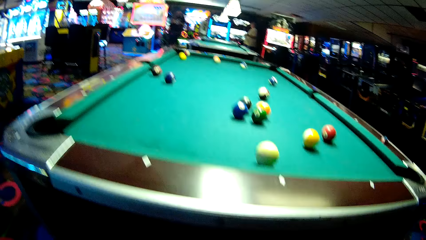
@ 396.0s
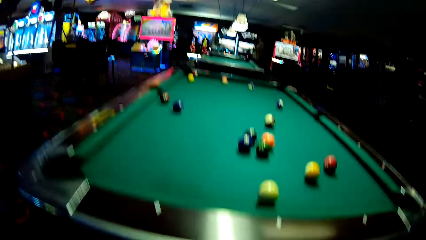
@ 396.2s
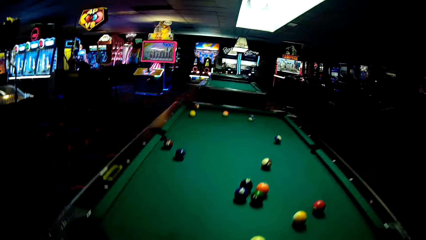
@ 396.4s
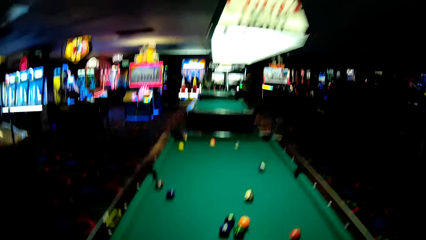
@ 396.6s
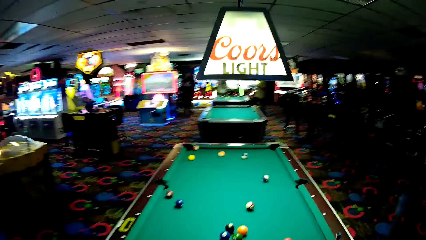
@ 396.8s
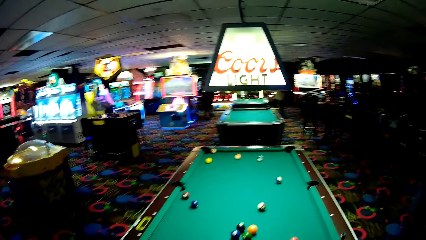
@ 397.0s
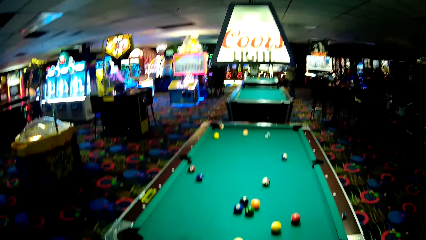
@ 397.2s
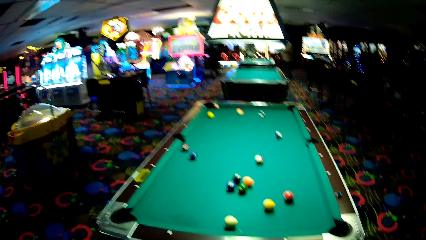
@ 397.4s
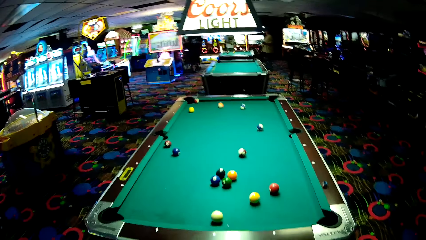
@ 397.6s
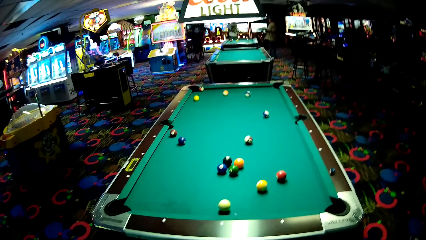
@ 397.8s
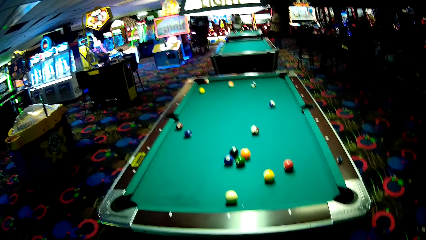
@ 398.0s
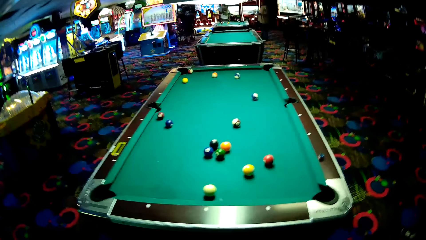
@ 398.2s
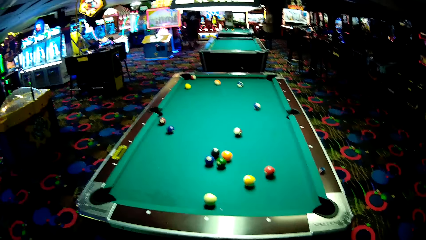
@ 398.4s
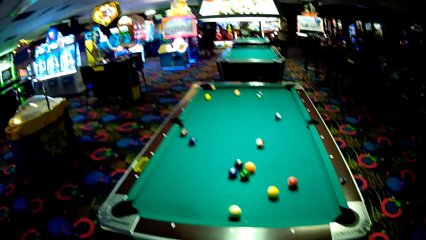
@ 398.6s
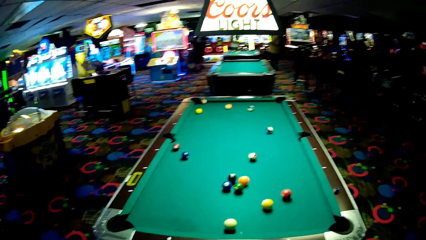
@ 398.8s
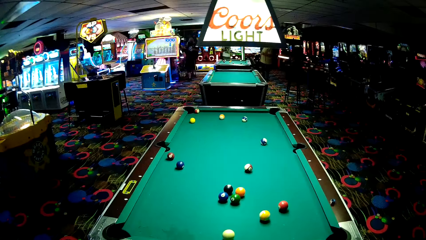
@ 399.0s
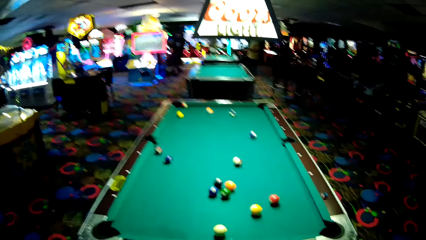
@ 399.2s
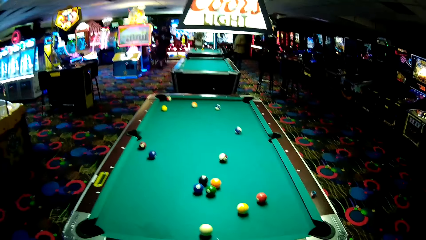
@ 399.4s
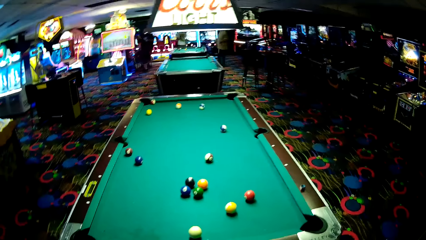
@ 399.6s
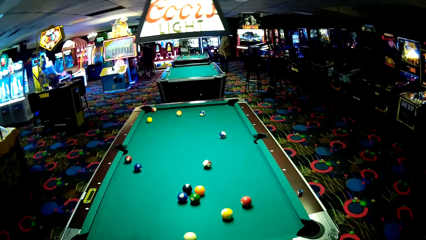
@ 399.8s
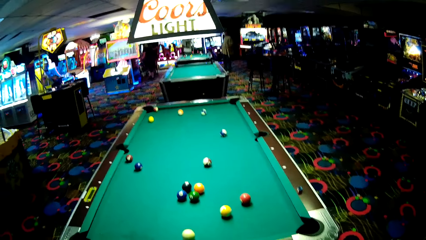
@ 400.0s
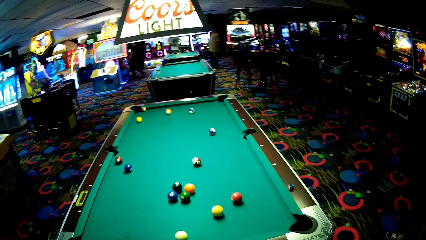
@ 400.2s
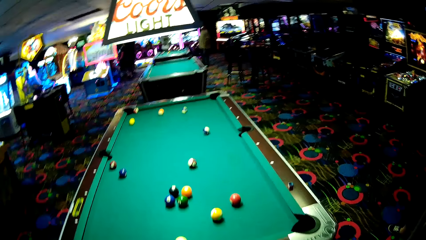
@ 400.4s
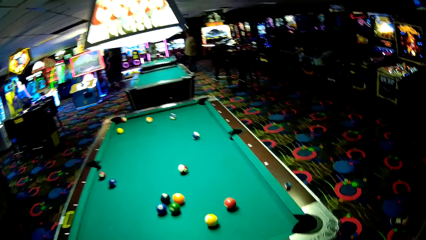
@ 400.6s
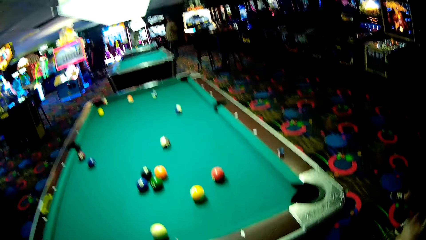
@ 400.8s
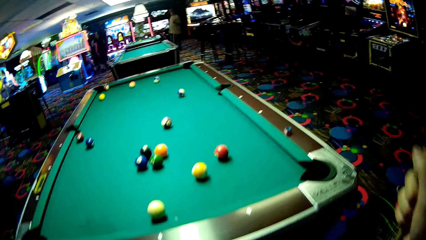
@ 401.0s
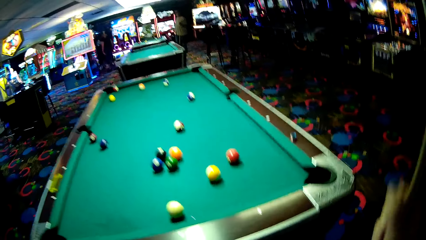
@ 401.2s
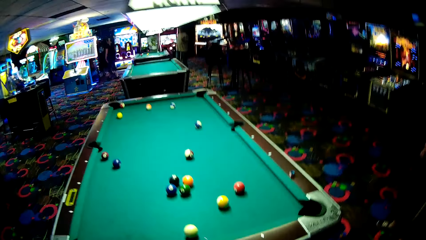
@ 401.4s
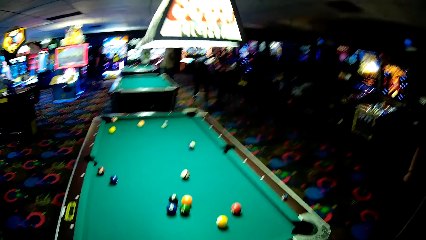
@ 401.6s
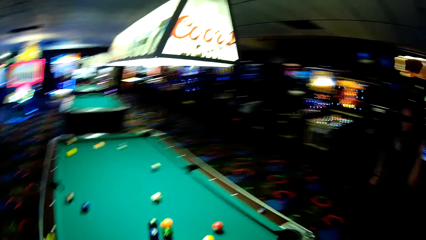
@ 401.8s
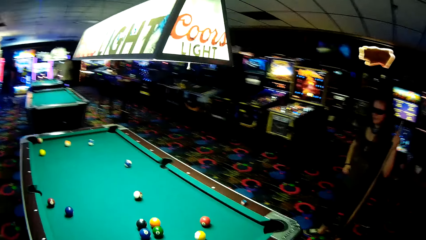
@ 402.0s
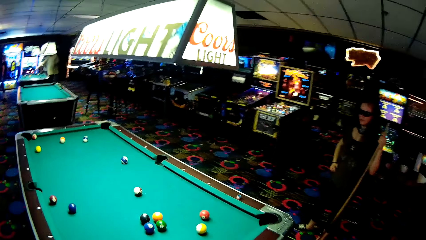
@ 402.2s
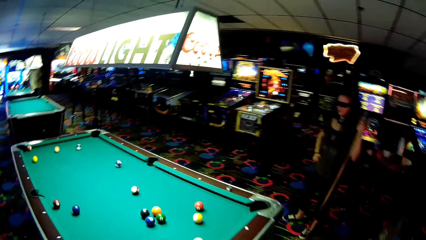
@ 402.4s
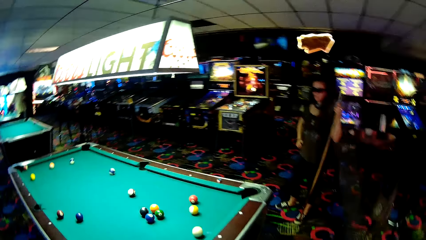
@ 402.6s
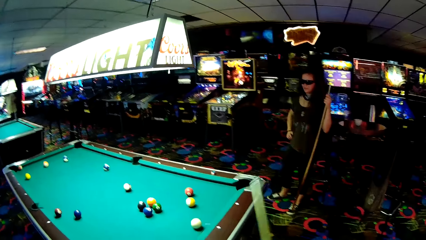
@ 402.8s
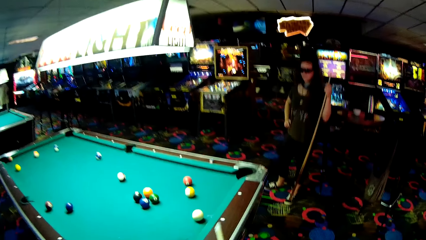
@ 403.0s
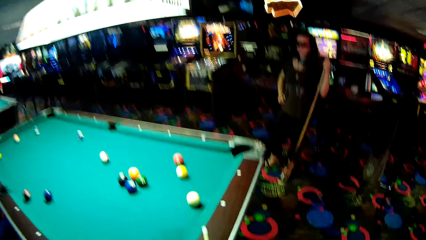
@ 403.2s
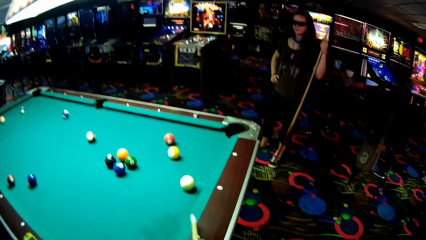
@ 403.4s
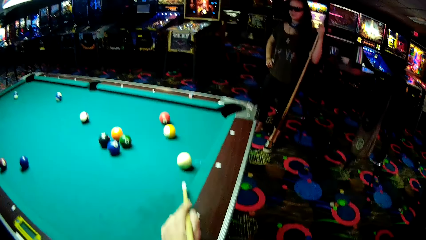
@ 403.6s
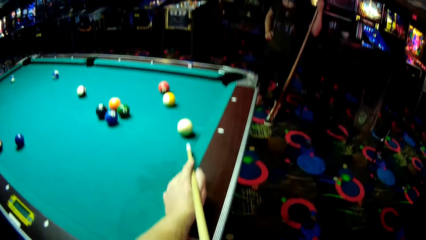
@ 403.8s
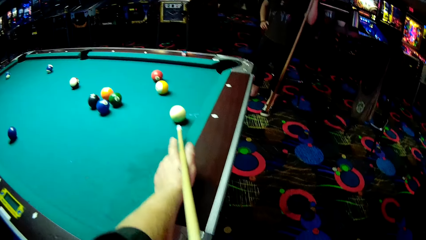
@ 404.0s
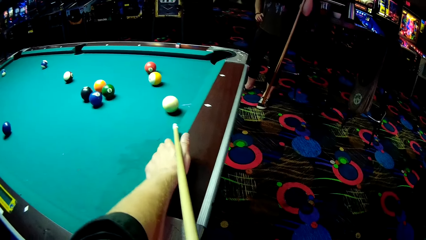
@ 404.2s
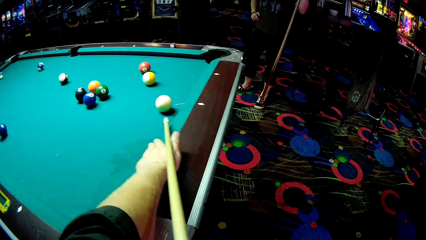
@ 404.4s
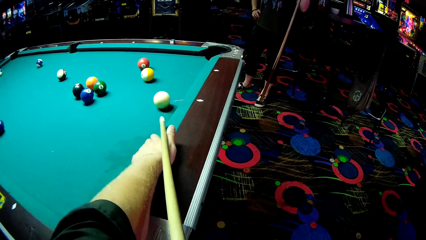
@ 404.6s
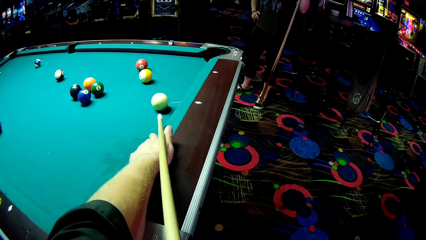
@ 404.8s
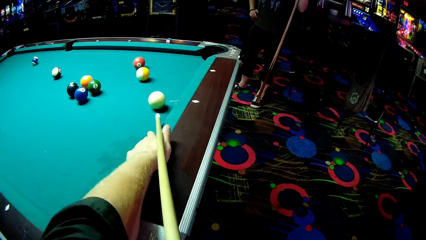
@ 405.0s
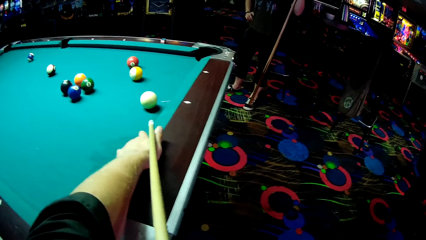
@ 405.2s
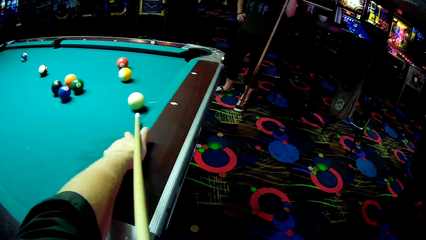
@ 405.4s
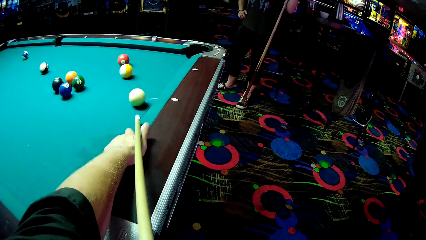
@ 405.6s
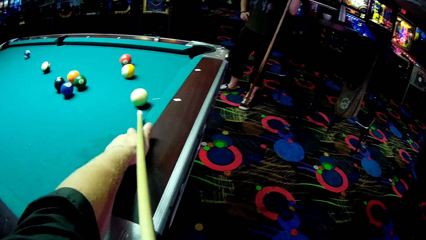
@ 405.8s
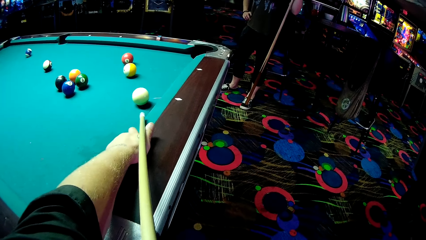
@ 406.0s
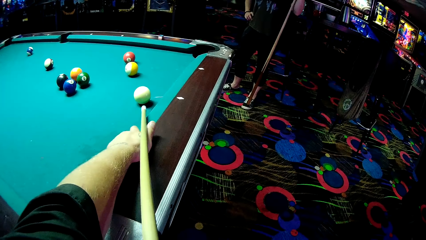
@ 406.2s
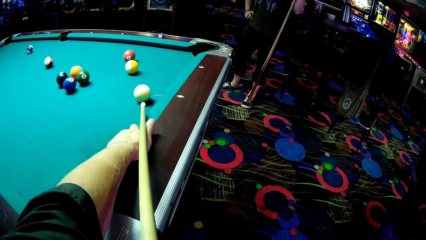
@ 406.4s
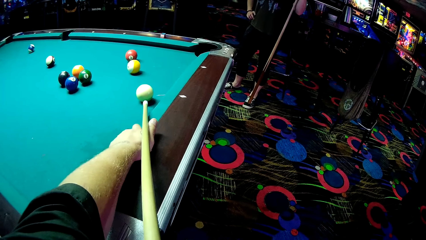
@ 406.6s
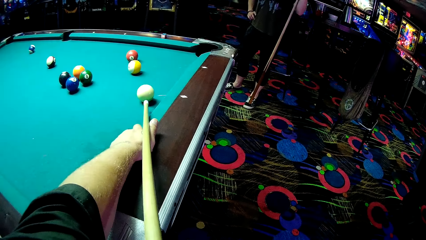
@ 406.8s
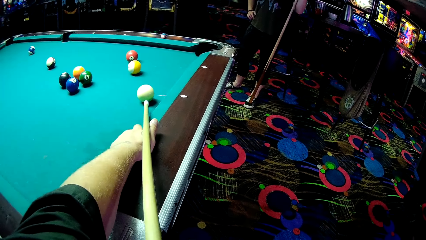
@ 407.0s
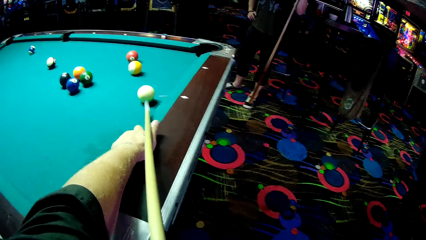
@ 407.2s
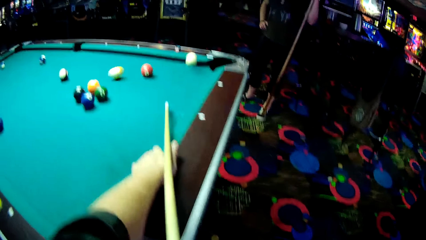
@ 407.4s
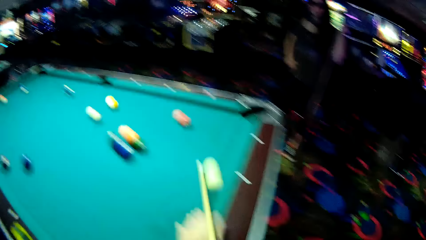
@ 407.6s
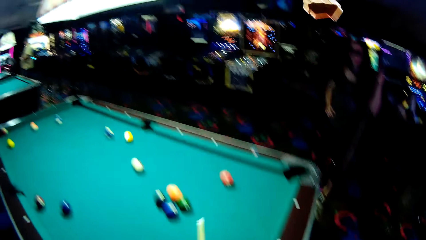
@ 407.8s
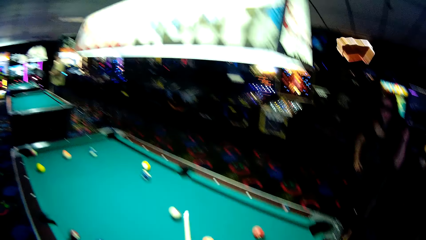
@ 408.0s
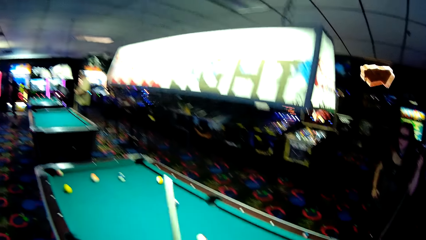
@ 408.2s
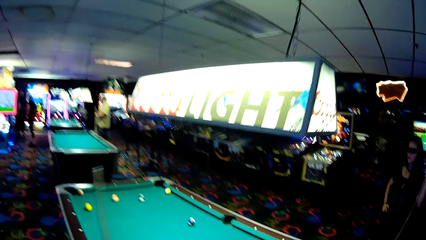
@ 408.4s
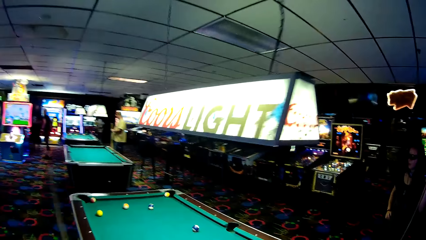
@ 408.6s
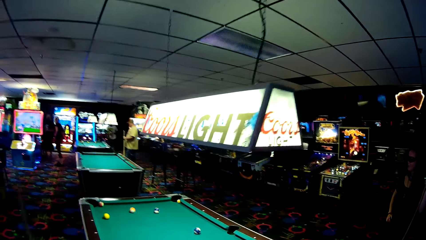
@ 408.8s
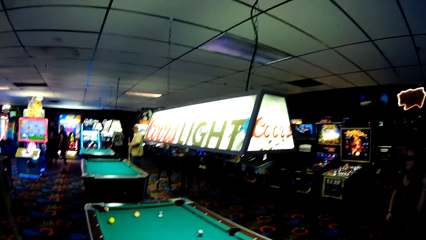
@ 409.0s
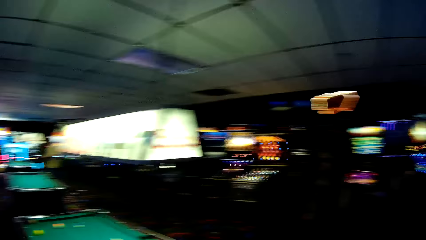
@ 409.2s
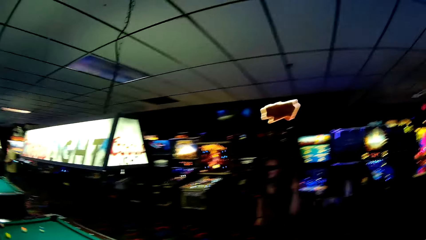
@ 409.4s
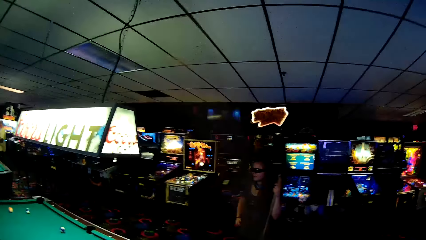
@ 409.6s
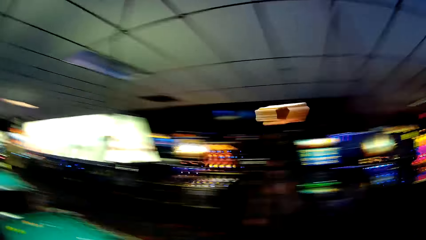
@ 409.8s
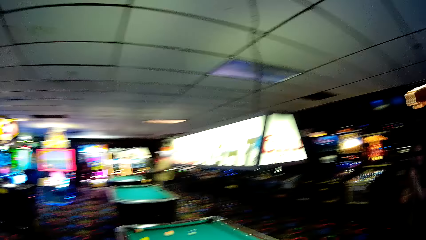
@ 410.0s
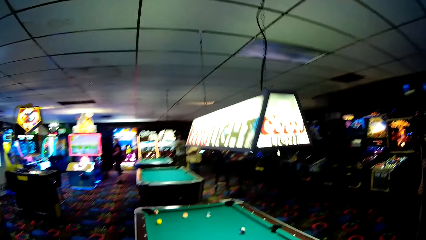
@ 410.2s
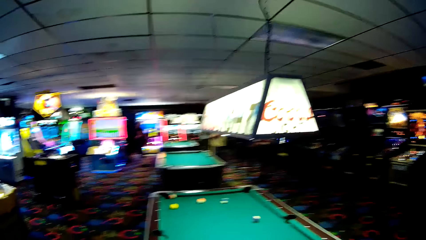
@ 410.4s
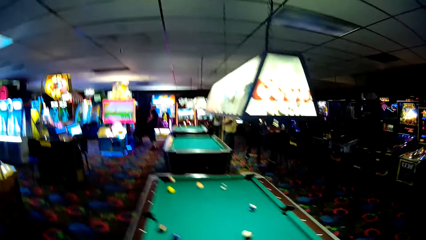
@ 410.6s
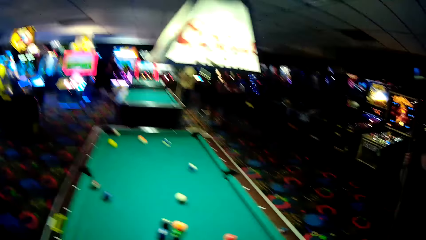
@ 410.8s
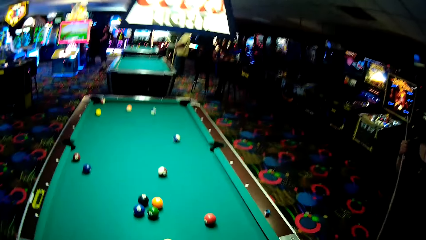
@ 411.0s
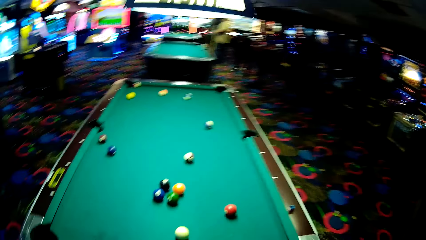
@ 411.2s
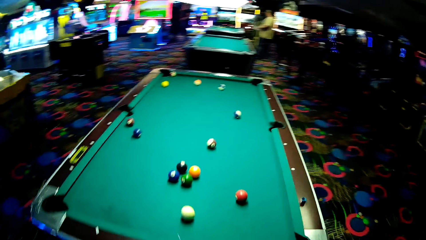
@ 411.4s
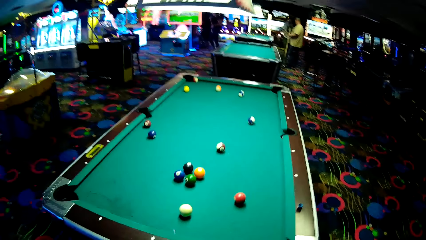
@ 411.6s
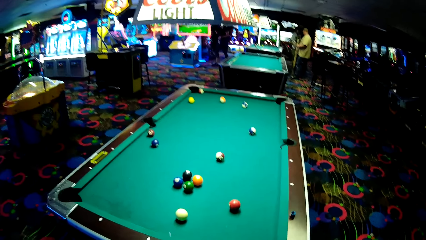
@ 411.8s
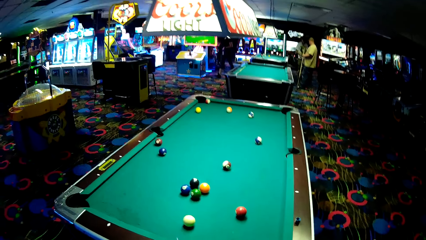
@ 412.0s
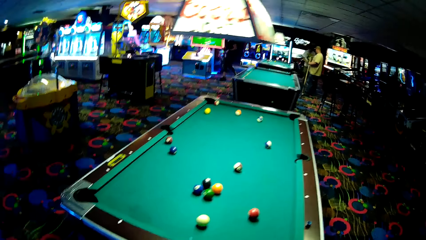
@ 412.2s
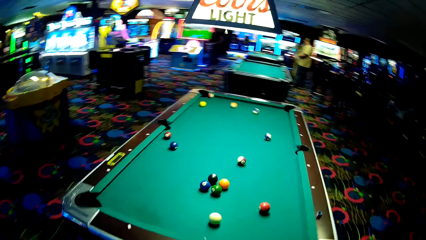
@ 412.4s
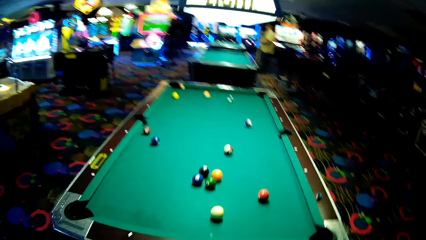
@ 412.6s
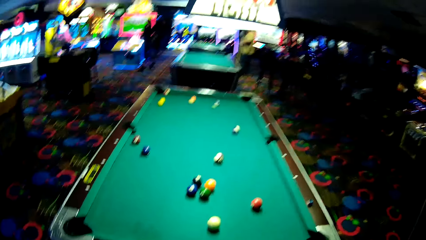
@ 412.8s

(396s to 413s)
The camera wearer holds a cue stick. They play a pool game. They strike a ball into the pool rail.
